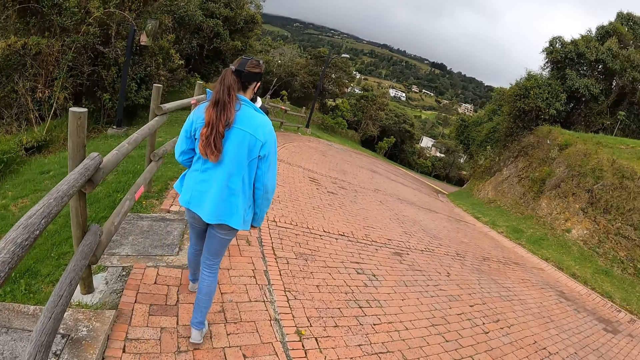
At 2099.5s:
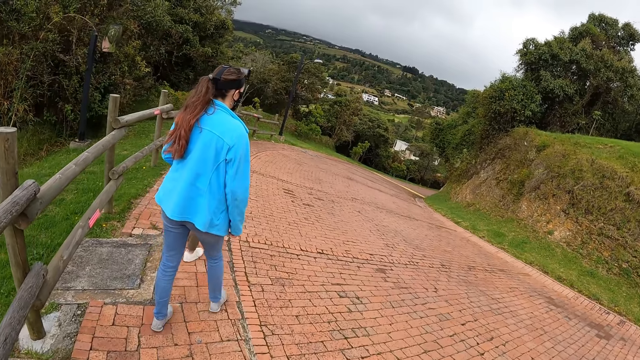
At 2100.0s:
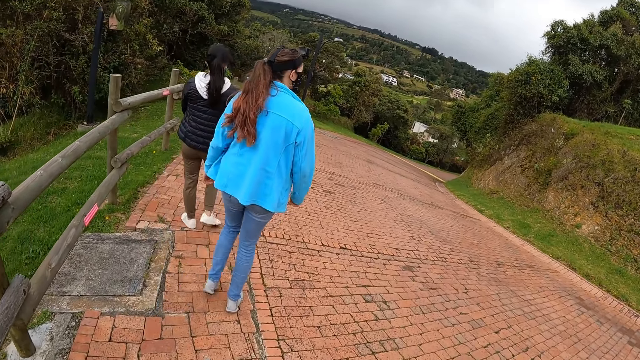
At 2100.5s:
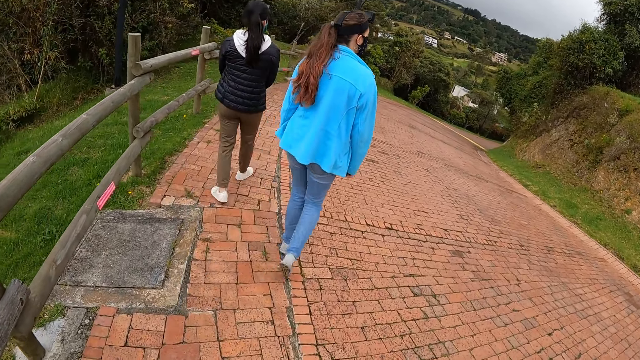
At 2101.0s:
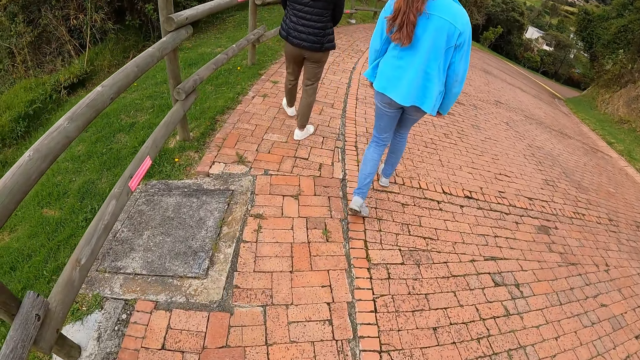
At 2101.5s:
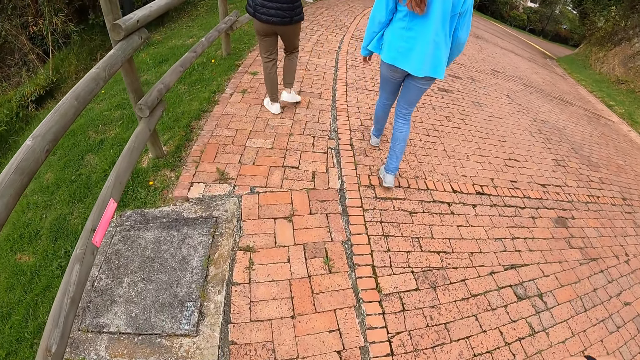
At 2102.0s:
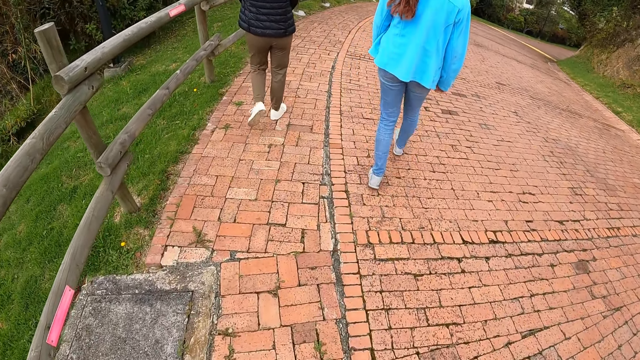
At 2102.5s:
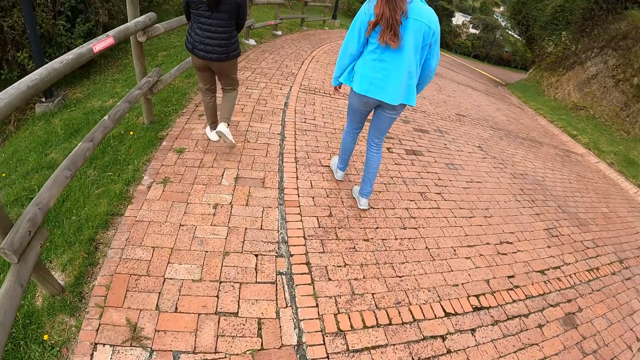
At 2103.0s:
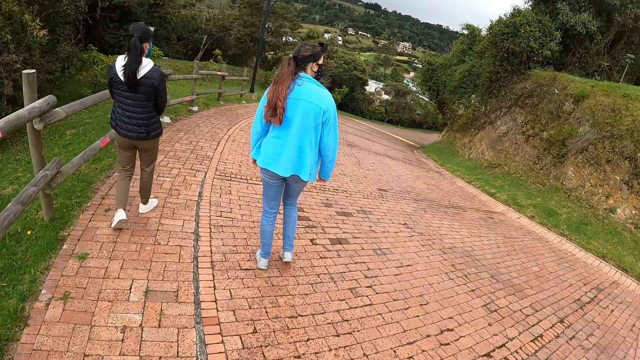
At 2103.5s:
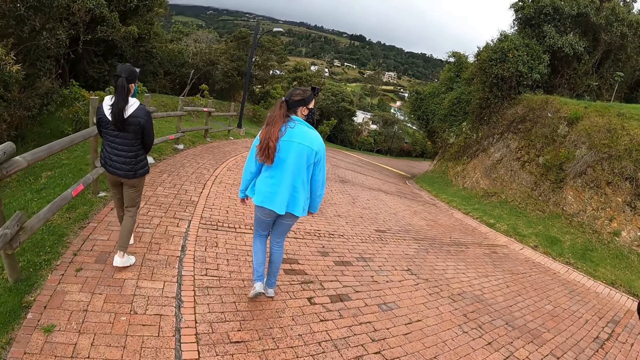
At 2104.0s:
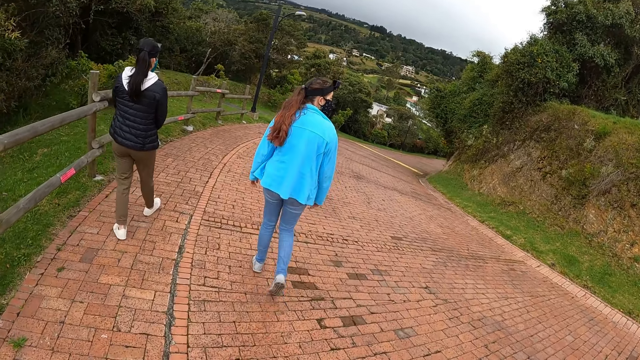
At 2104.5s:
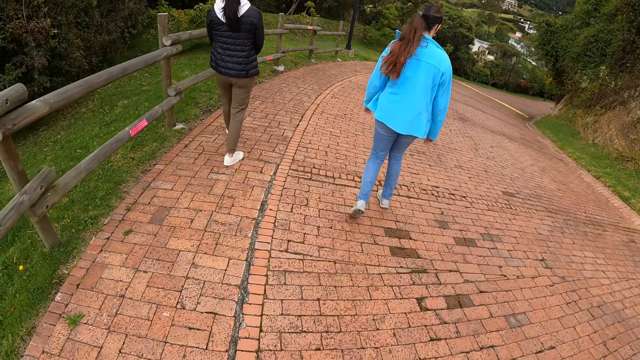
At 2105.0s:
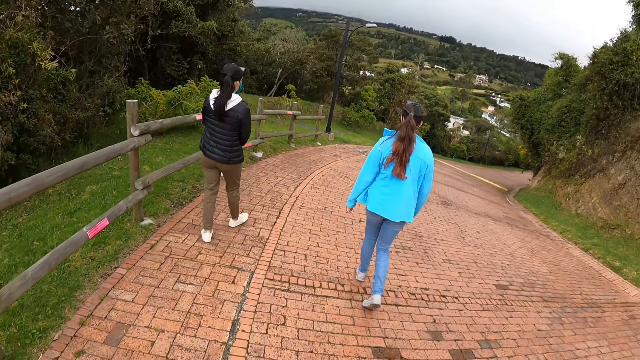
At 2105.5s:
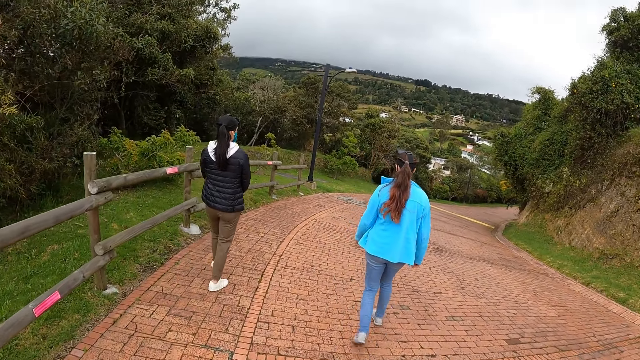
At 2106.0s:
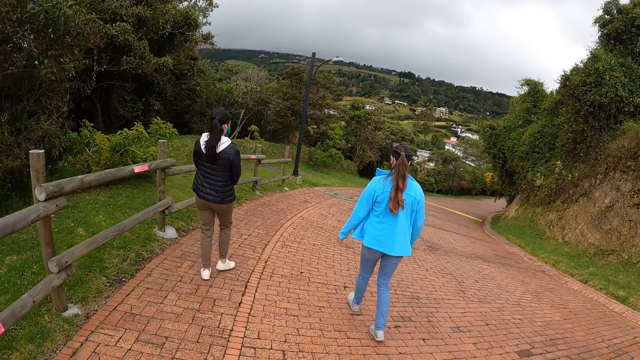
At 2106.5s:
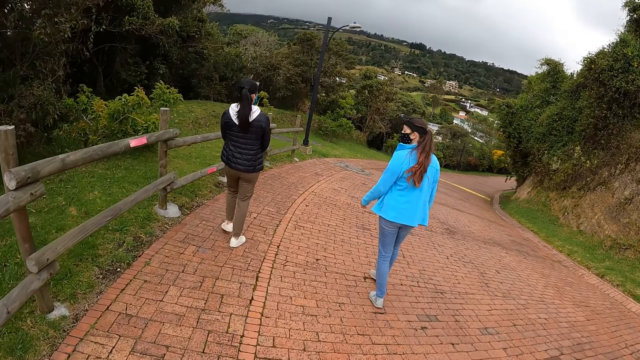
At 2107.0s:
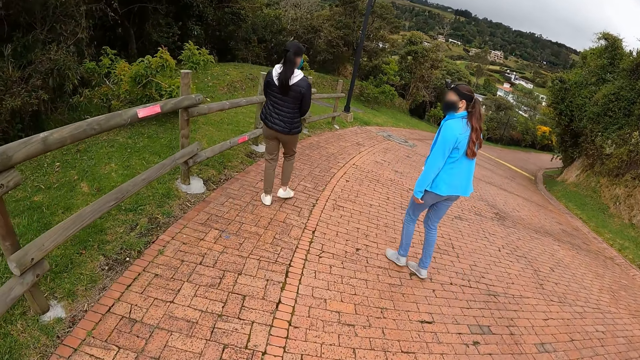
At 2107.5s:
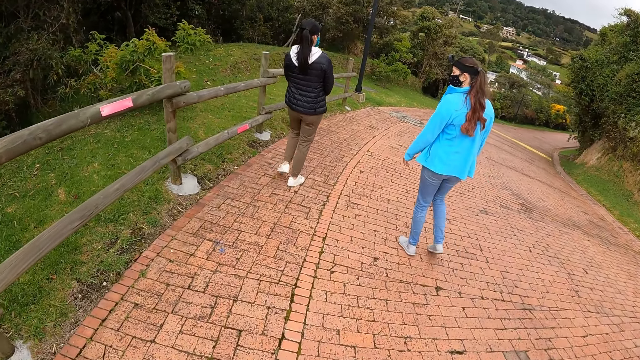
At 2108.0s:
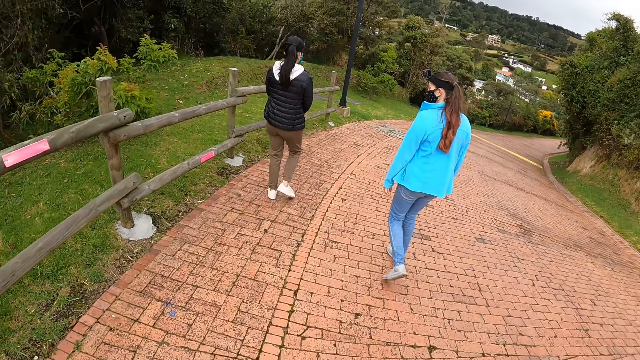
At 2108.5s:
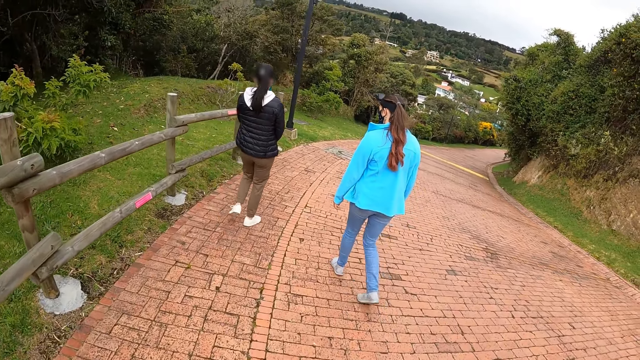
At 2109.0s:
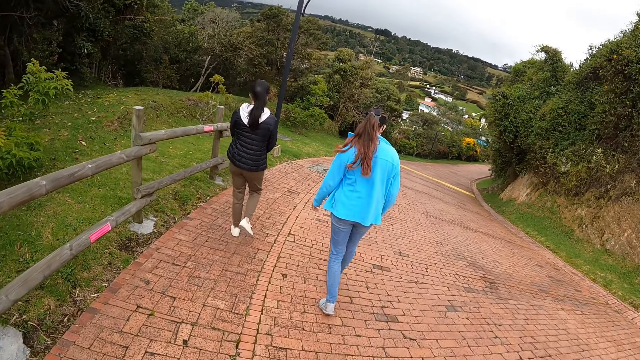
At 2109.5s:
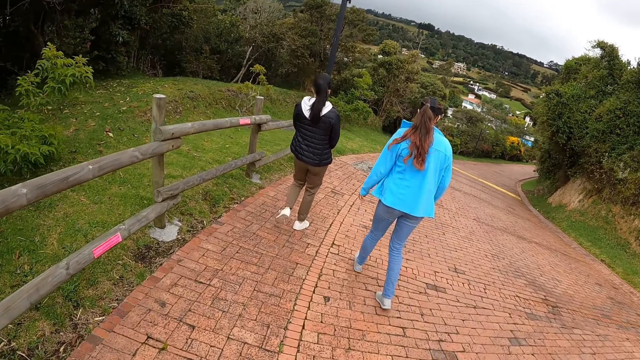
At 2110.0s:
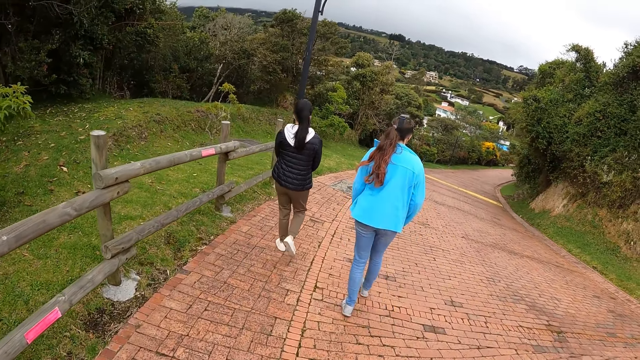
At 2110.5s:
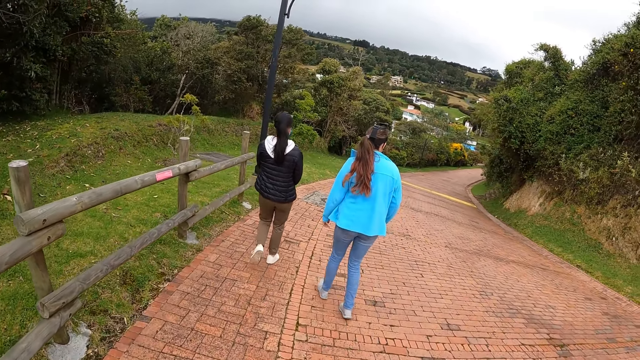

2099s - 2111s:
The camera wearer walks on the pathway.

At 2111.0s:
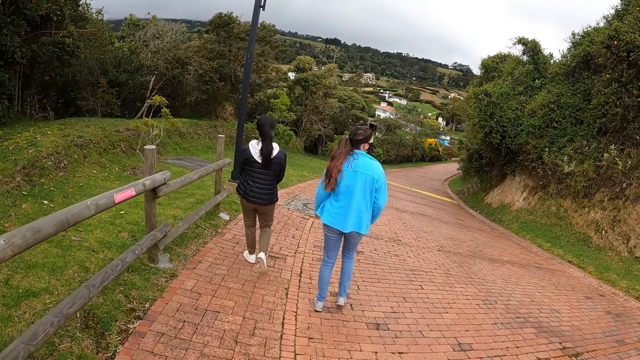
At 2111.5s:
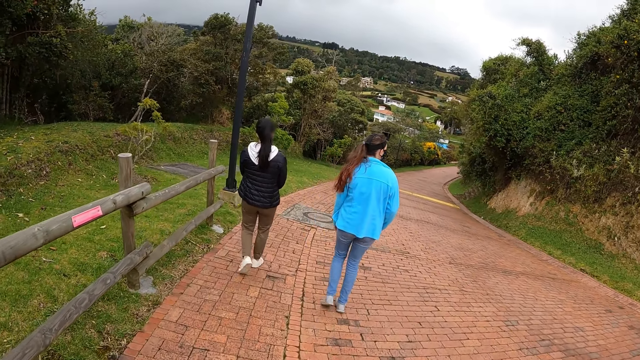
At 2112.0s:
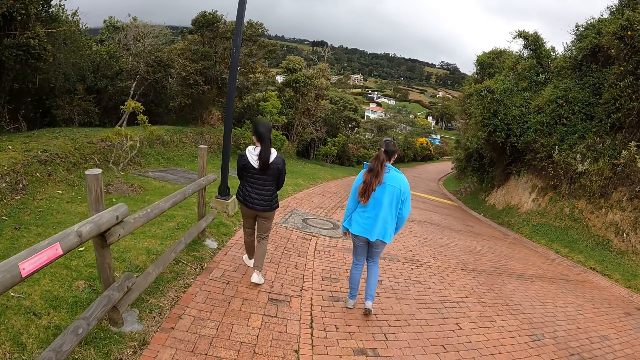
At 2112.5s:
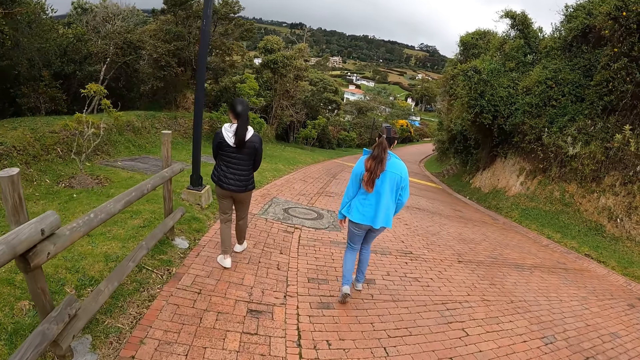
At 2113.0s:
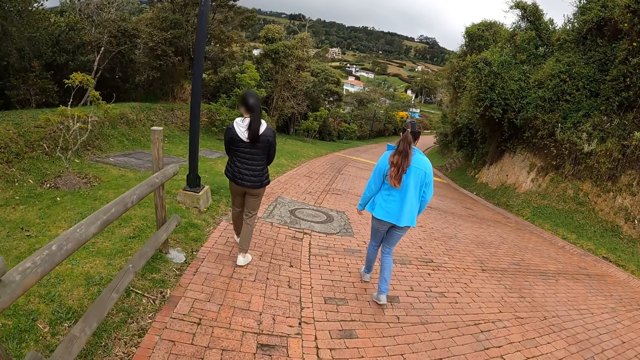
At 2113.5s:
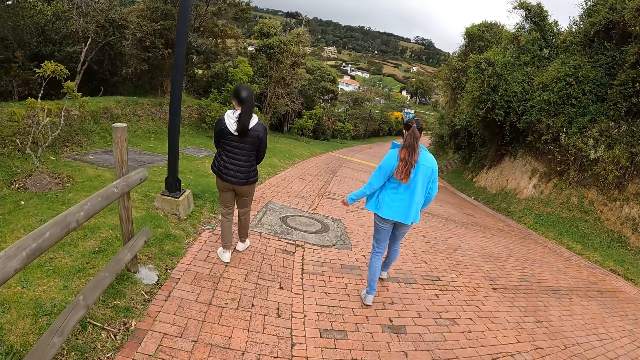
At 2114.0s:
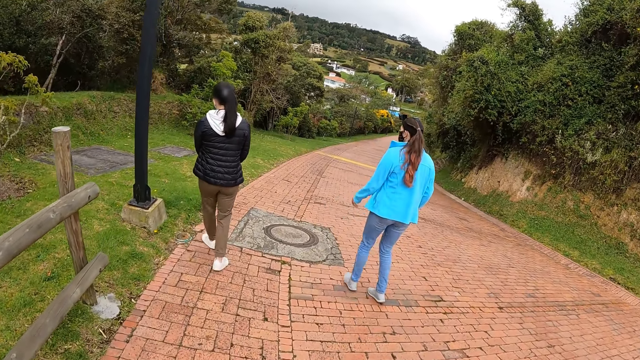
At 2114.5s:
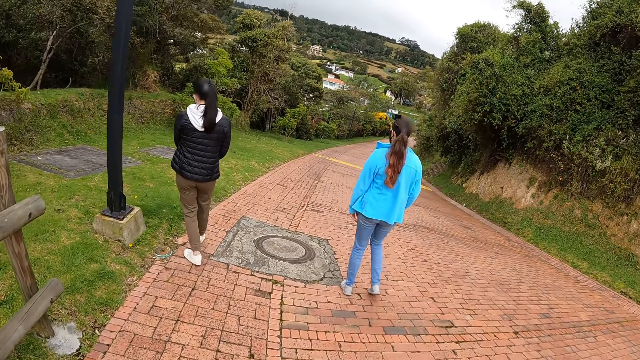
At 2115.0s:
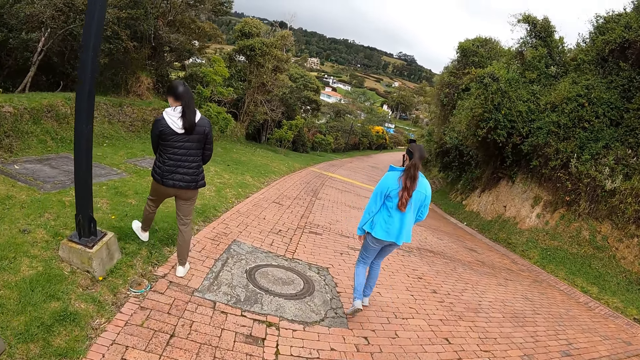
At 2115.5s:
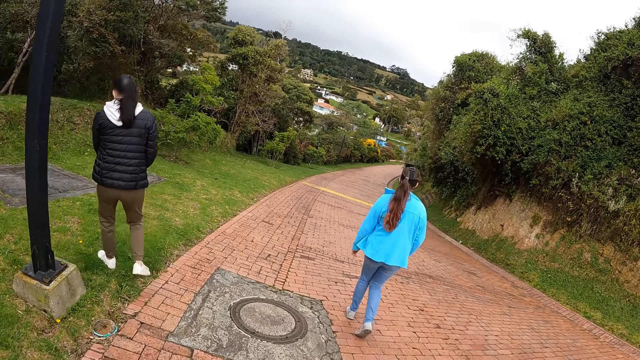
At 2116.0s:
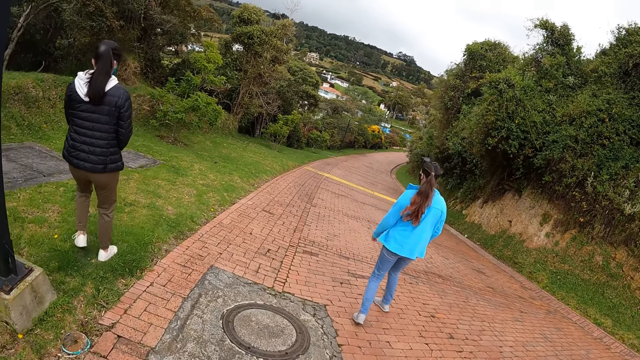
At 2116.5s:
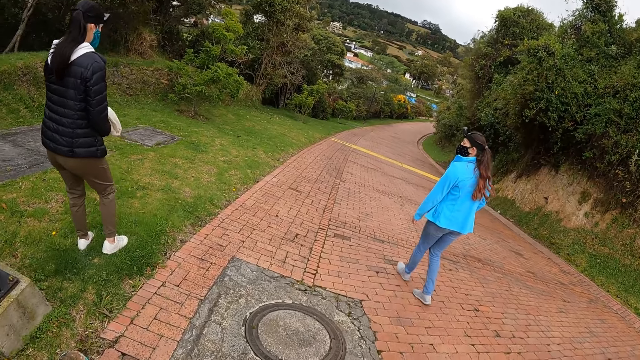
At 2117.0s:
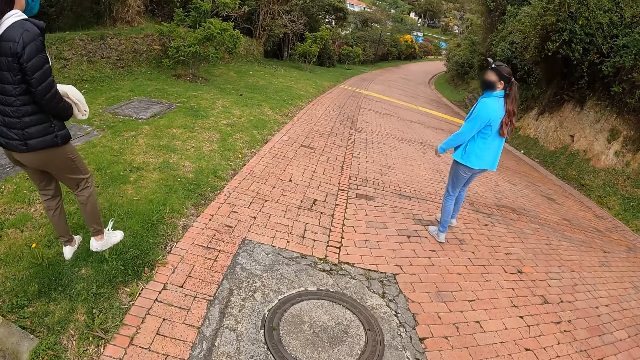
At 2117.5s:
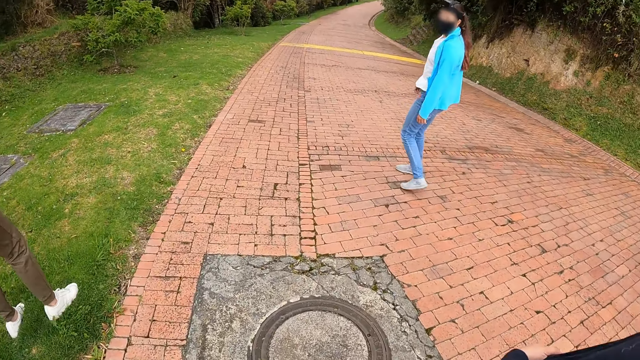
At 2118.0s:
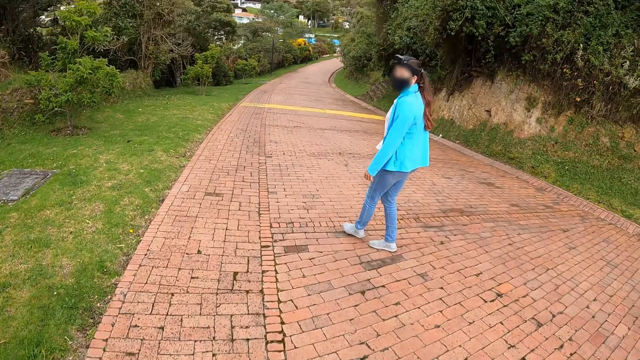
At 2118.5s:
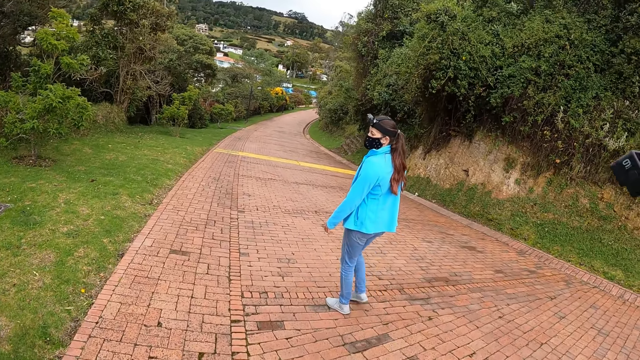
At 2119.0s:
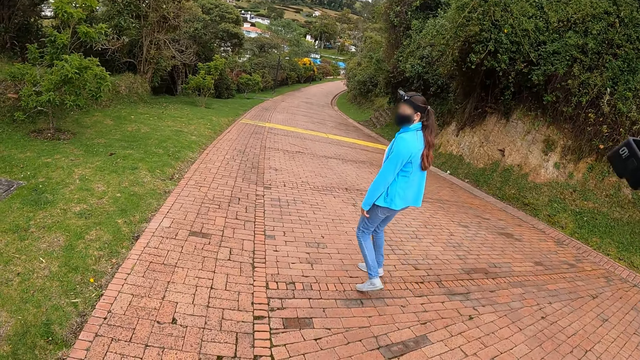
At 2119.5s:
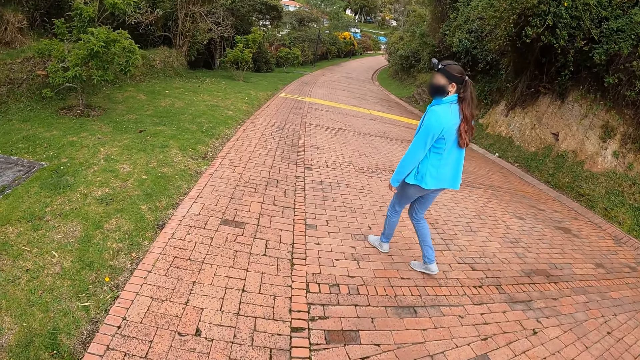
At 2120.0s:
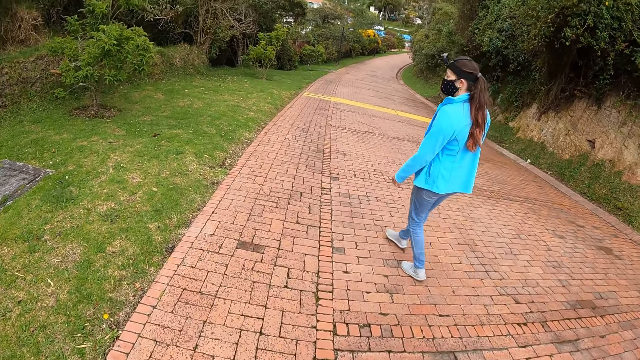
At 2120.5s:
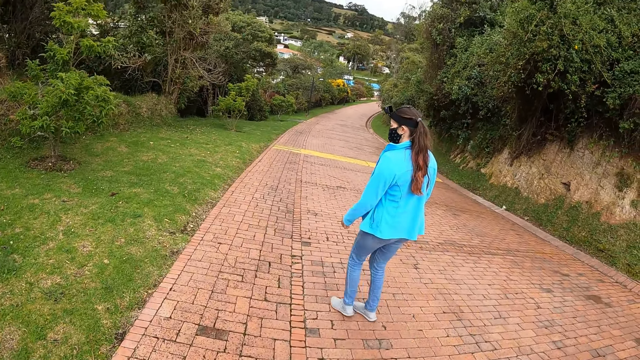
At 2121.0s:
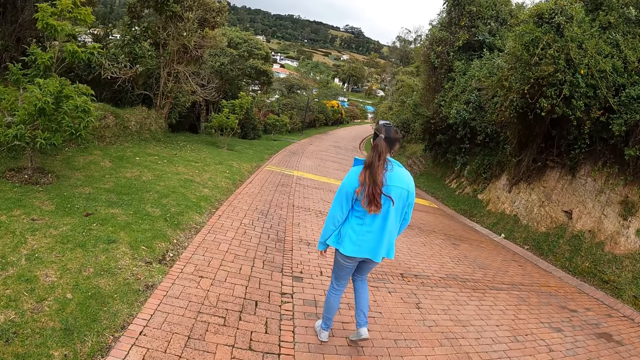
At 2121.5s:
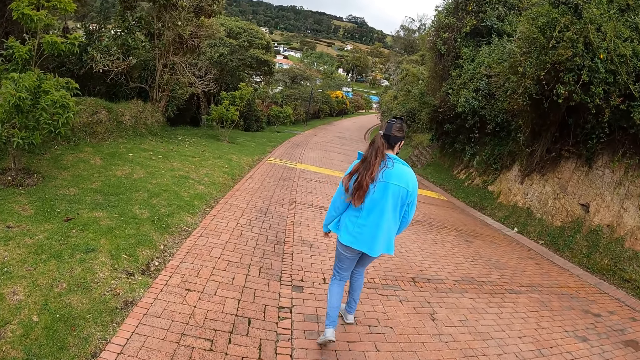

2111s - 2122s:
The woman walks onto a lawn. The woman wipes her right shoe on the lawn.
